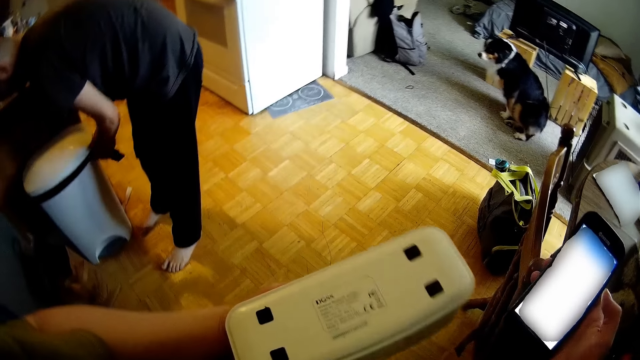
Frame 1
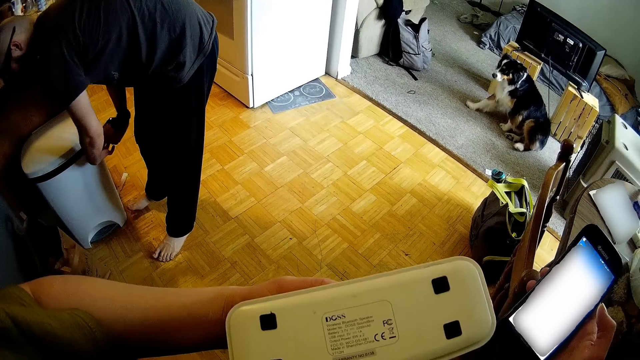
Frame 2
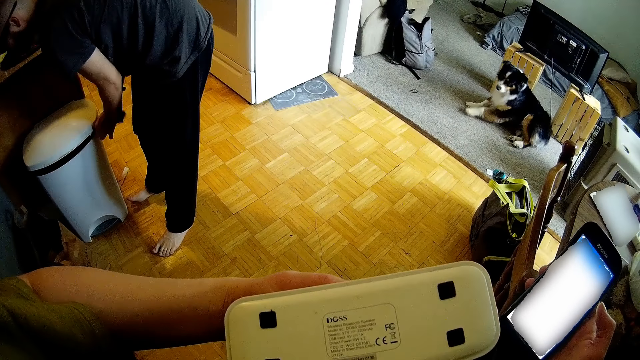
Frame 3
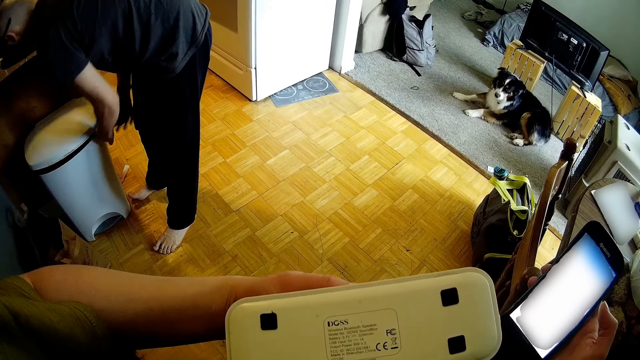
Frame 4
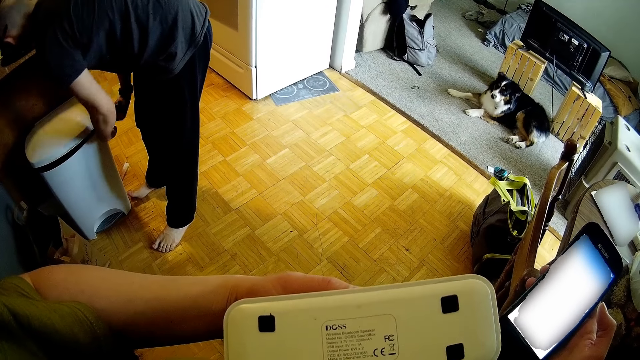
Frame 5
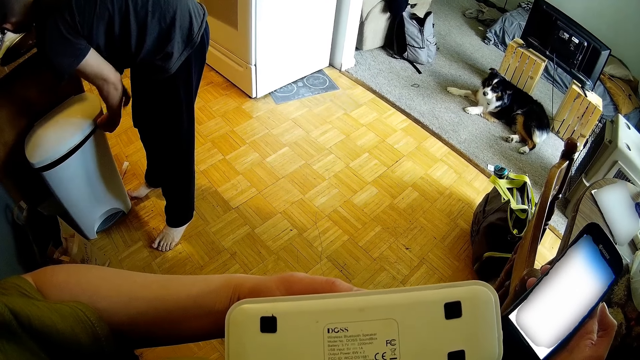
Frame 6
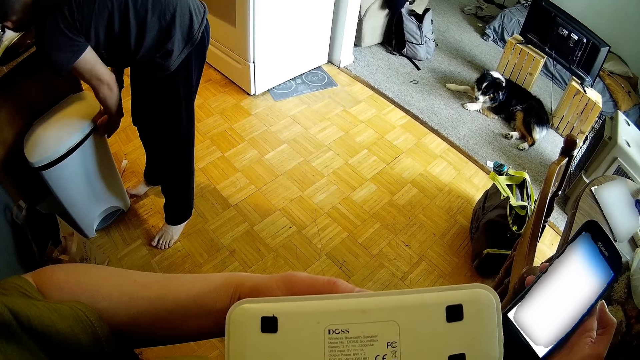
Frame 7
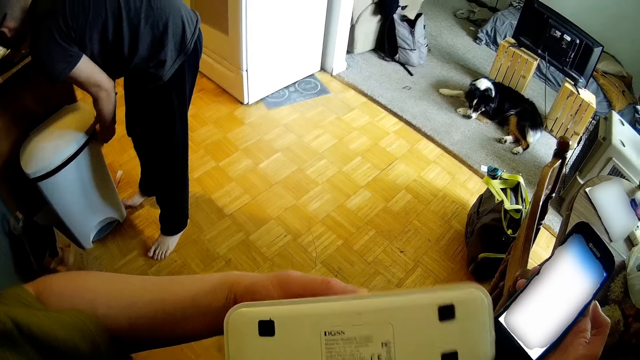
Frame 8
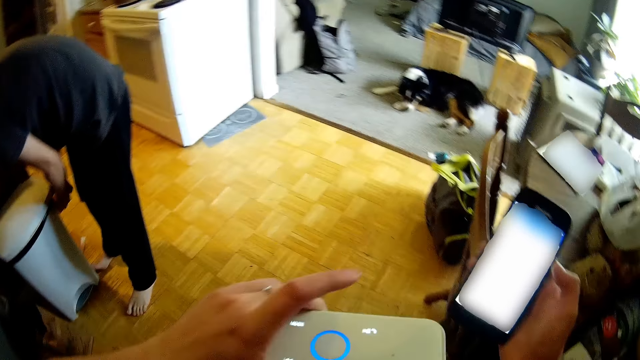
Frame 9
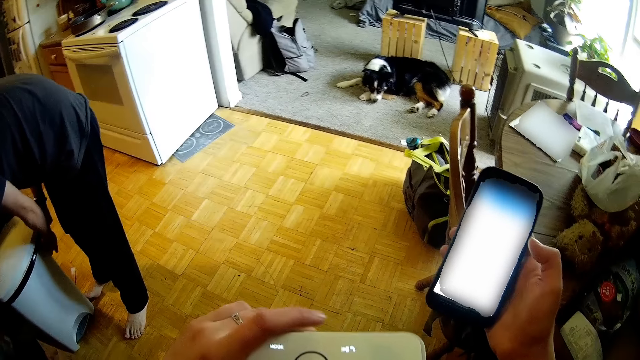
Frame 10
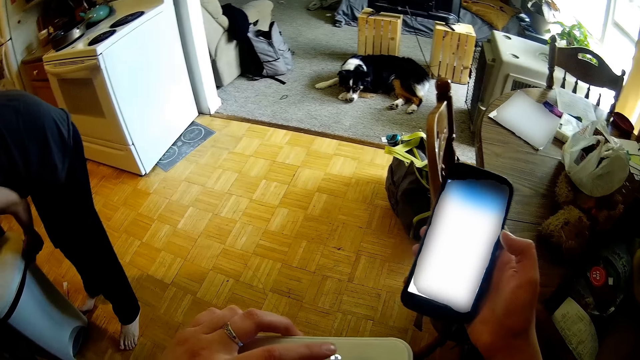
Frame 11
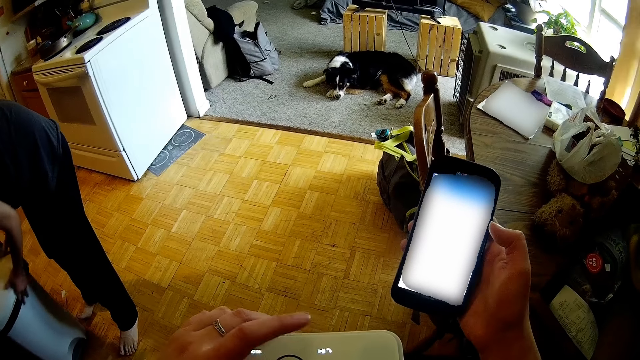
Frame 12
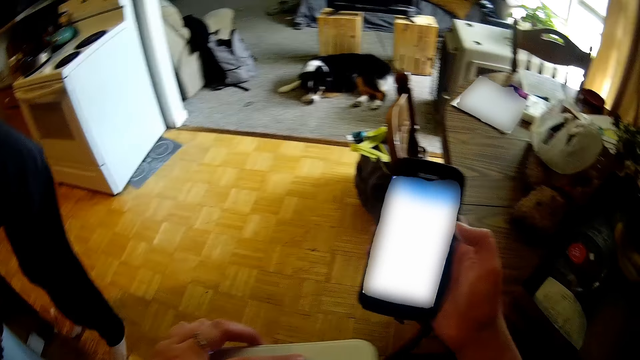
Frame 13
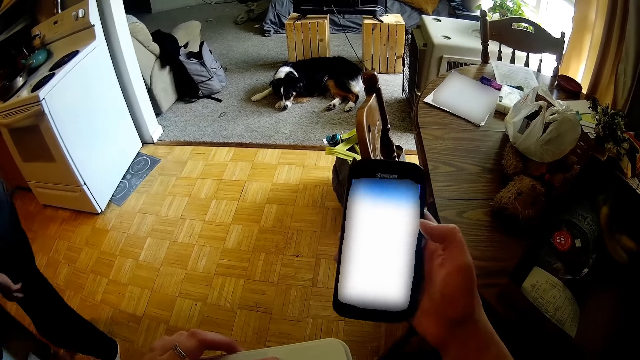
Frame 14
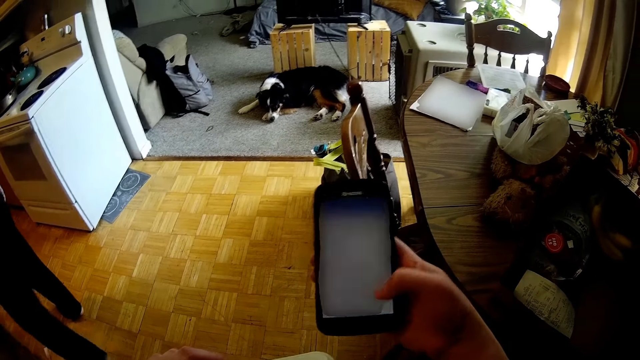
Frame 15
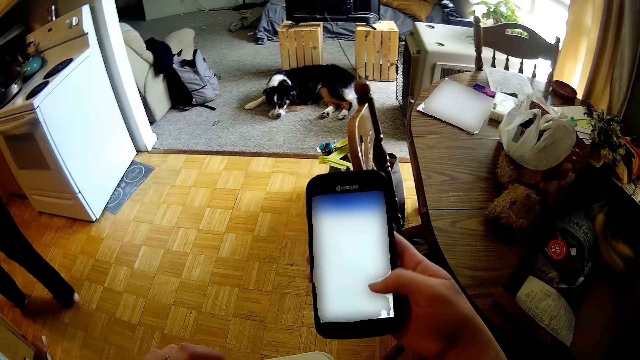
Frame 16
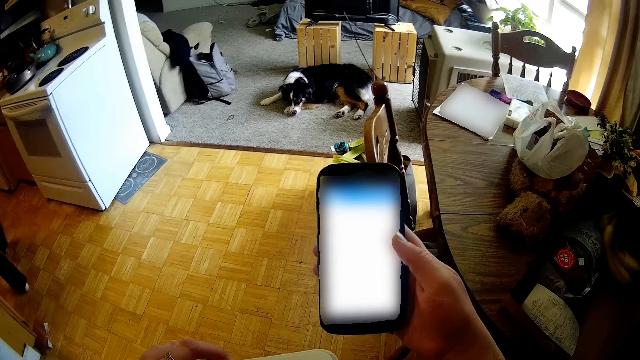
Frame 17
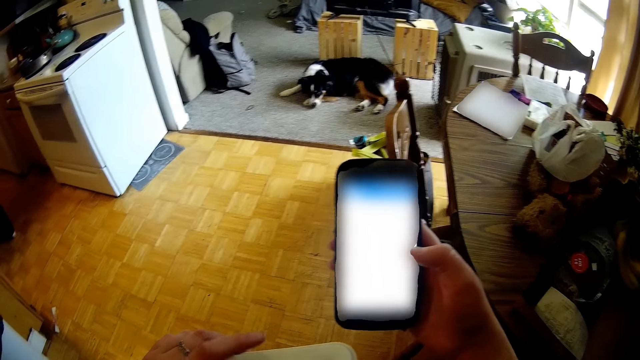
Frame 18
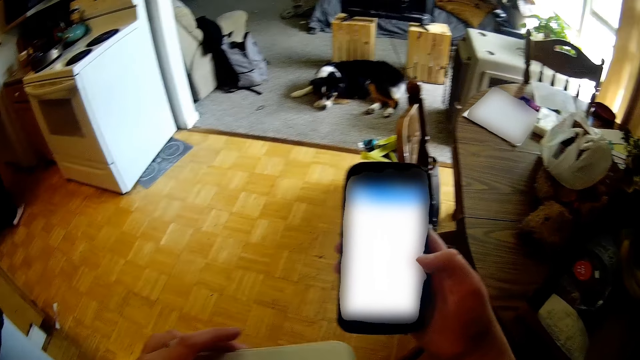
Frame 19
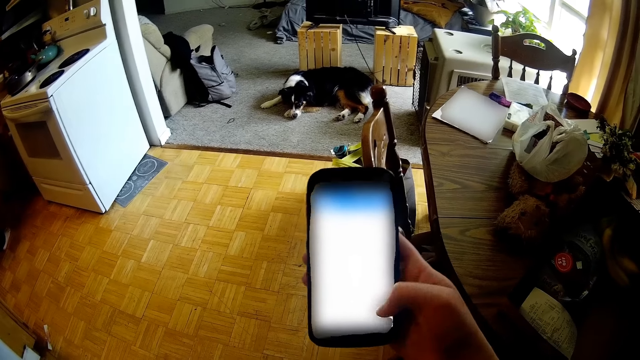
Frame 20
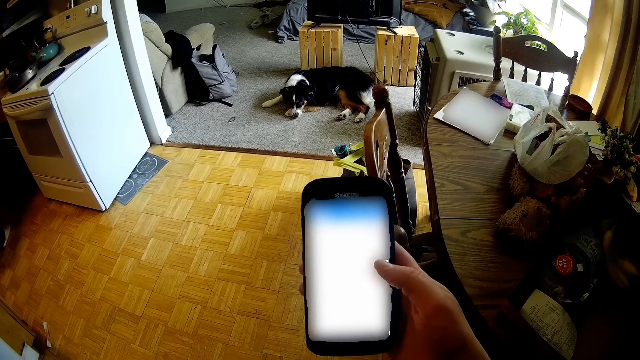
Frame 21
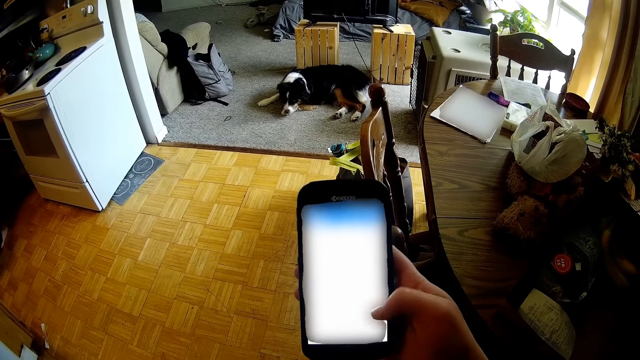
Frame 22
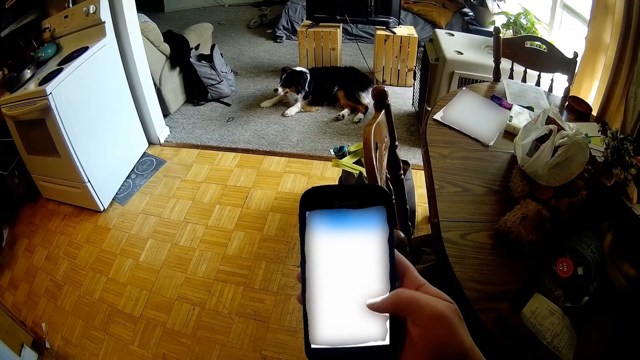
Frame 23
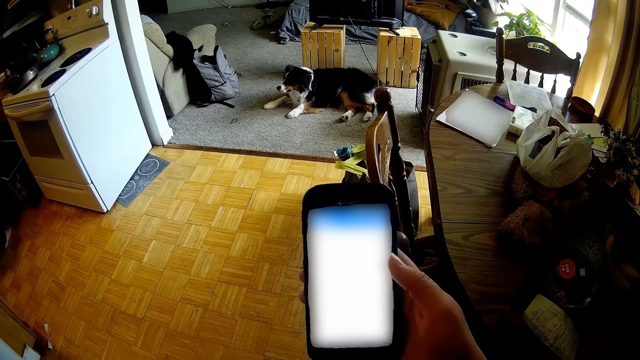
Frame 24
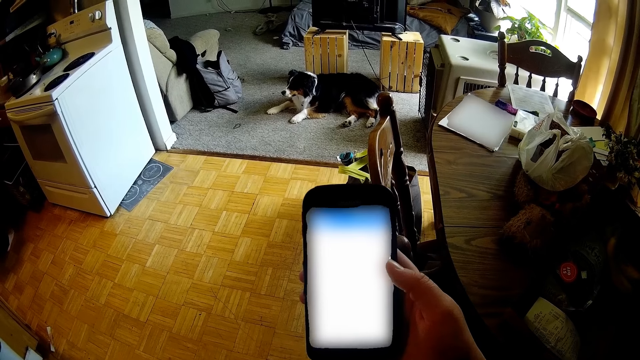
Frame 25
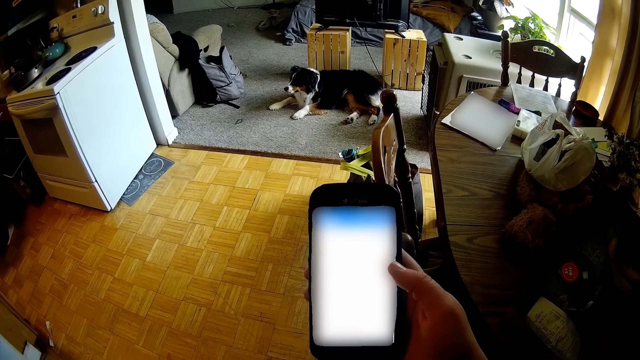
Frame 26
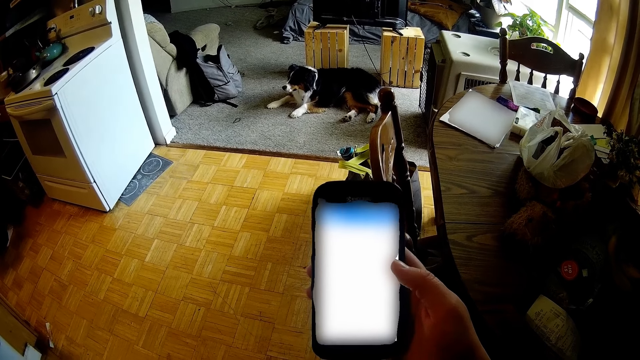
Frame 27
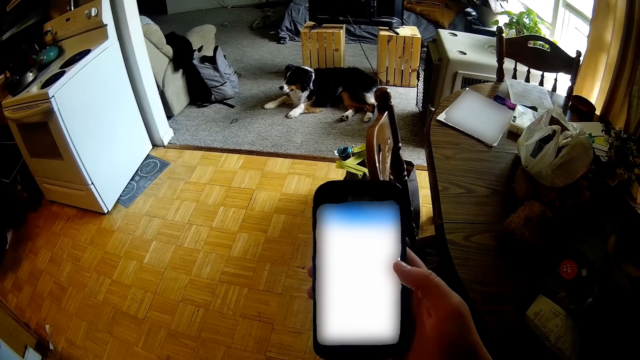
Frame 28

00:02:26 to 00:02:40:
A man puts a polythene bag in the bin. The camera wearer stares at something. The man ties the polythene bag. The camera wearer rotates something. The man moves the waste bin on the floor with both hands. The camera wearer scrolls the phone. The man pulls out a drawer under a countertop with his right hand.

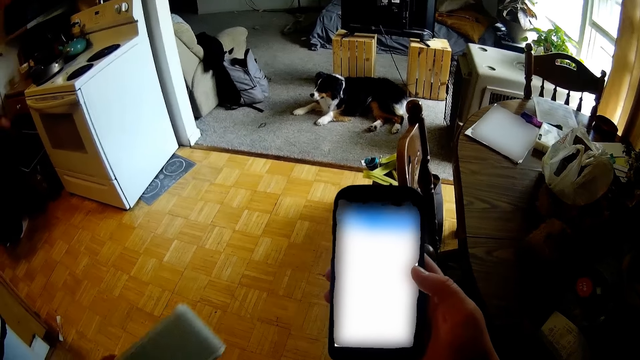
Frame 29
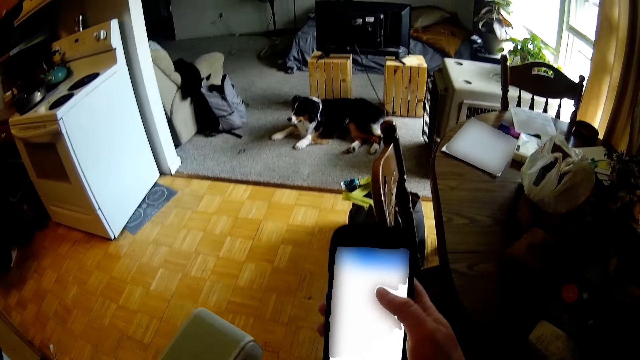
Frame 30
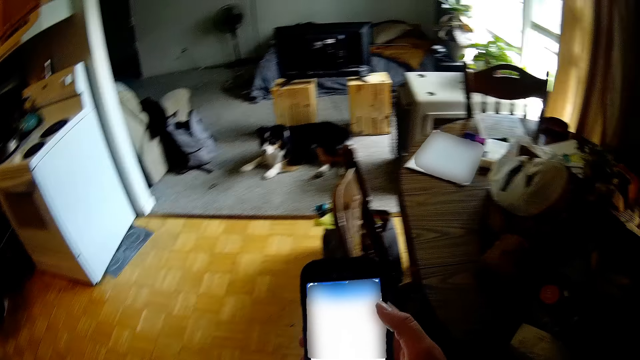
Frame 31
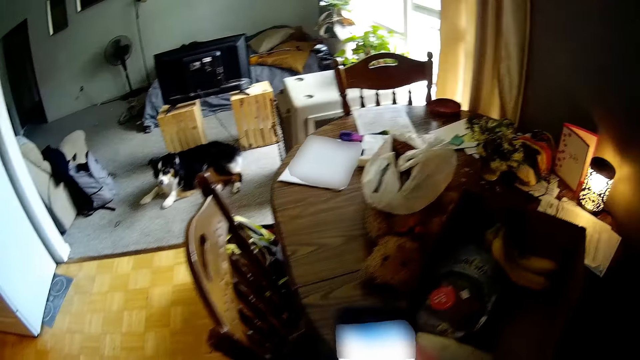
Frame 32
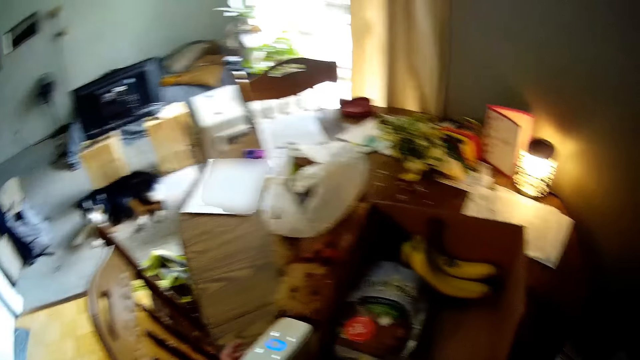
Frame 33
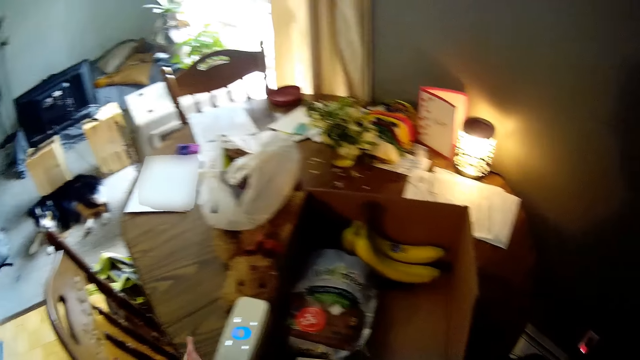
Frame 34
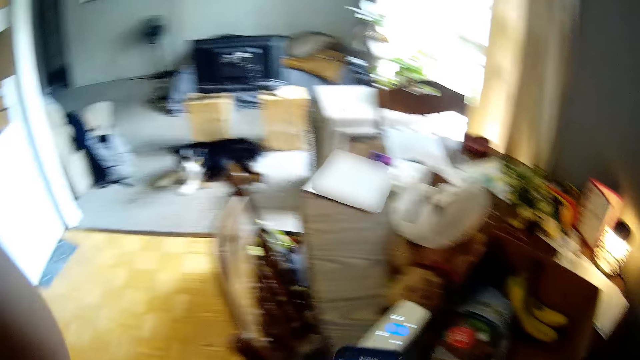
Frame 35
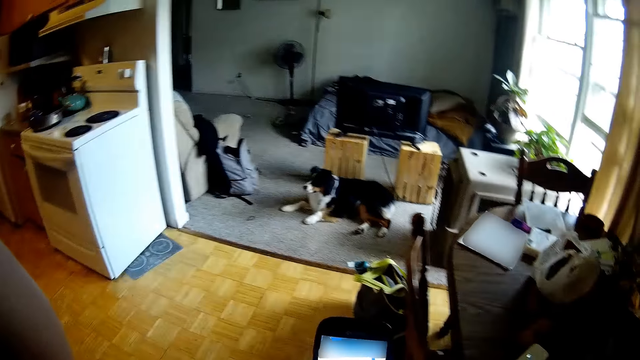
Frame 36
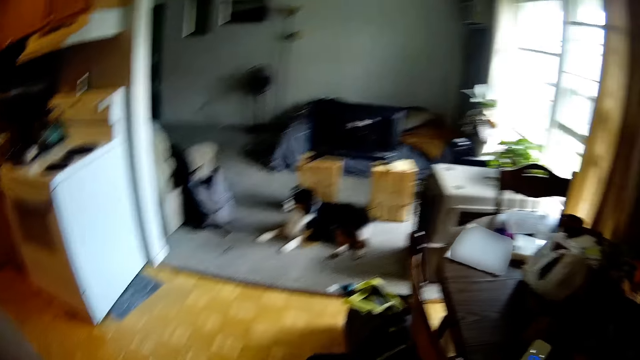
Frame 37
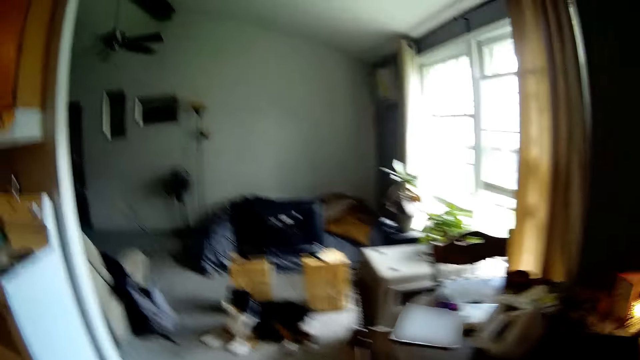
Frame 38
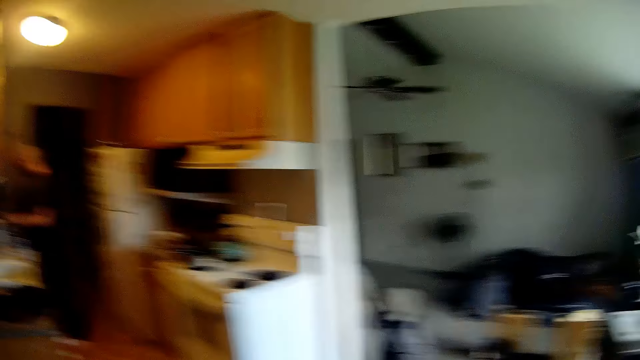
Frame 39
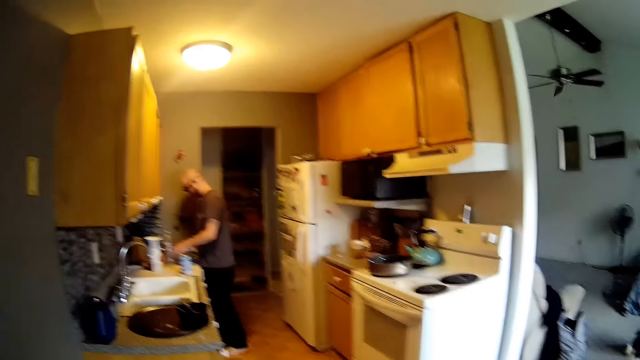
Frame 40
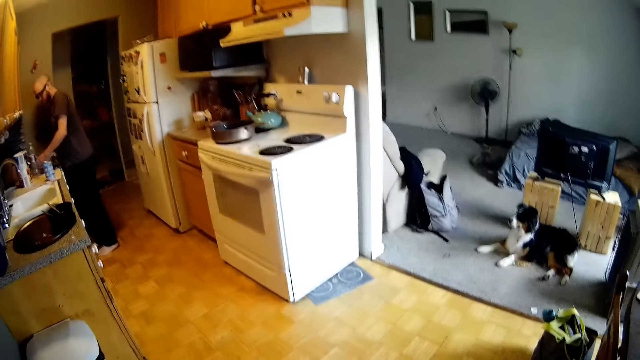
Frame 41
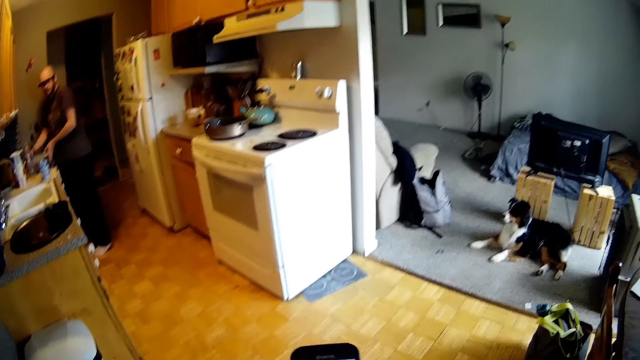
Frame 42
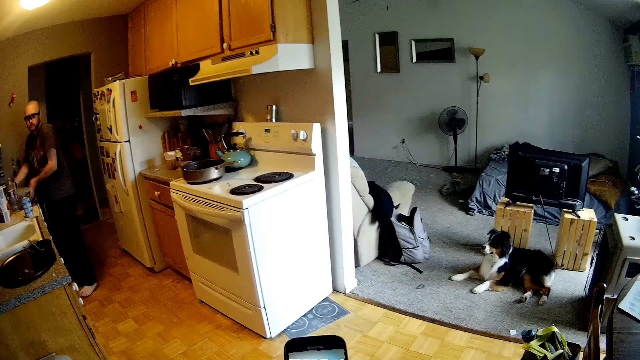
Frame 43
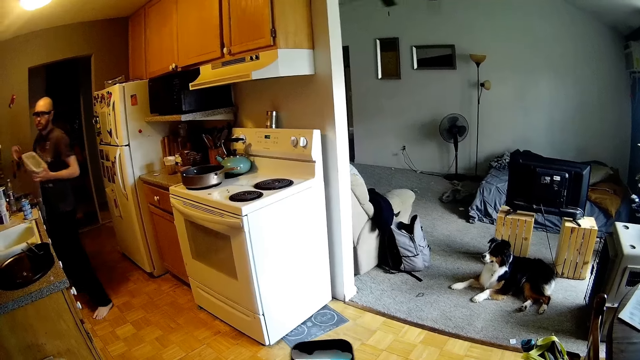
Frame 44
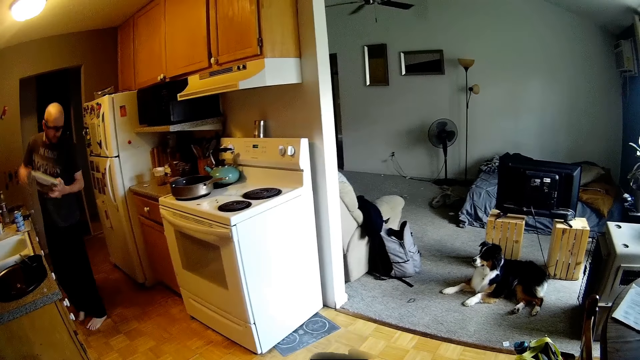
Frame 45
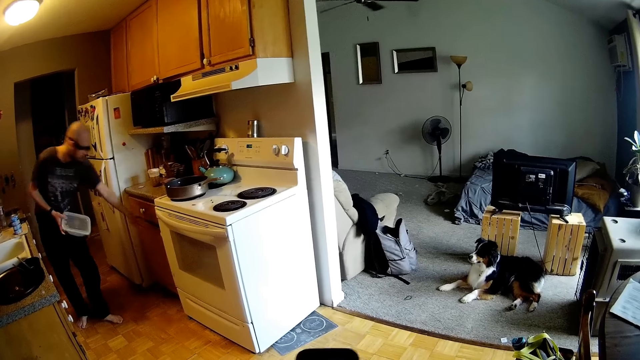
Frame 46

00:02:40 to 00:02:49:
The camera wearer drops the speaker on the table. They adjust the camera. A man picks up a container on the countertop with both hands. The man packs food in a packing dish.
